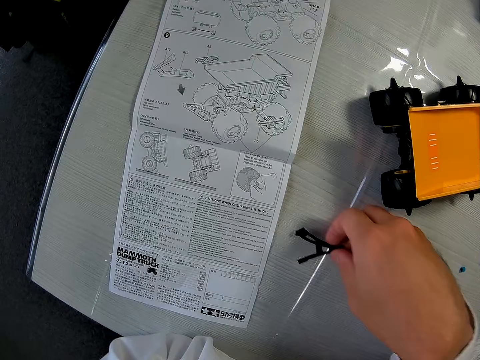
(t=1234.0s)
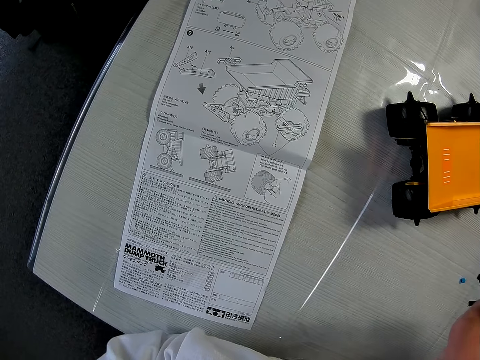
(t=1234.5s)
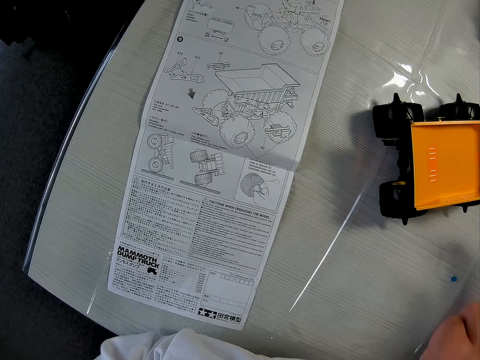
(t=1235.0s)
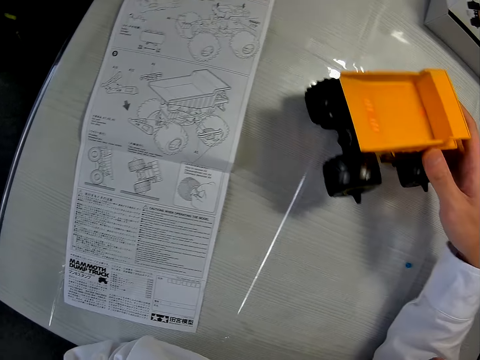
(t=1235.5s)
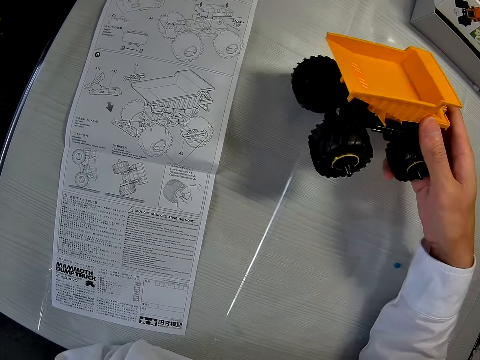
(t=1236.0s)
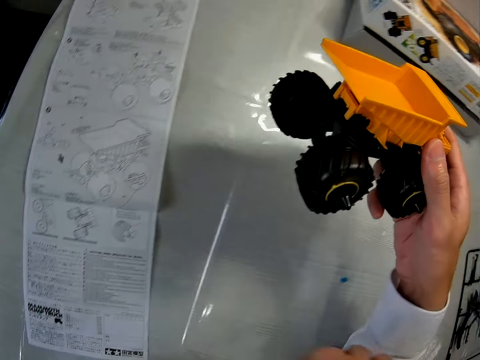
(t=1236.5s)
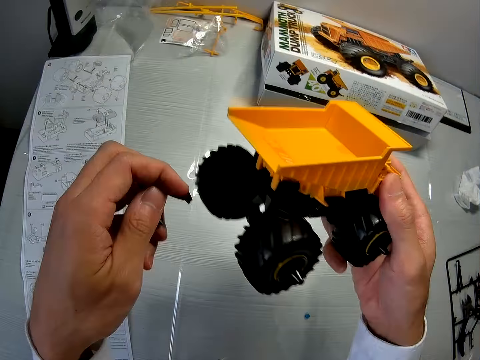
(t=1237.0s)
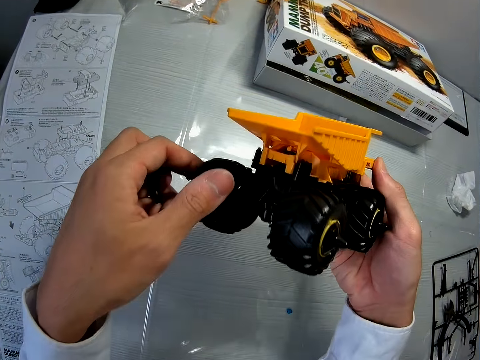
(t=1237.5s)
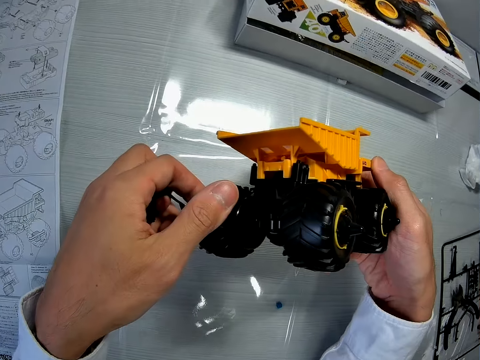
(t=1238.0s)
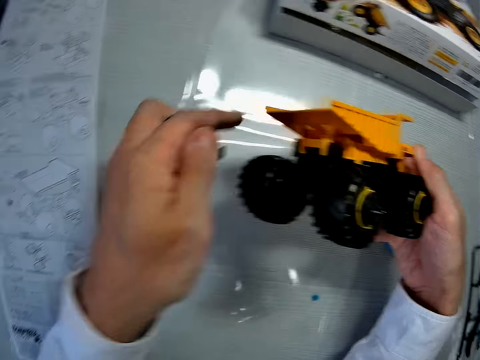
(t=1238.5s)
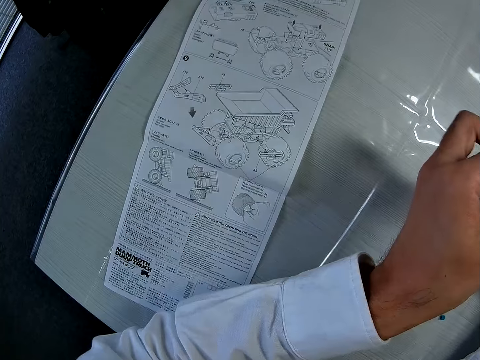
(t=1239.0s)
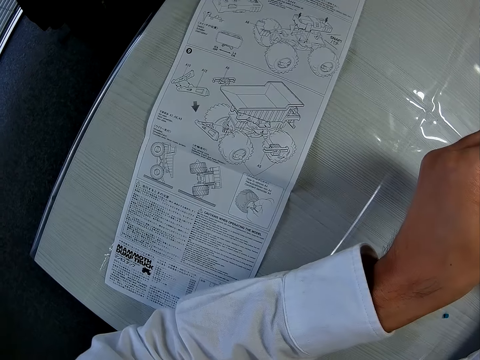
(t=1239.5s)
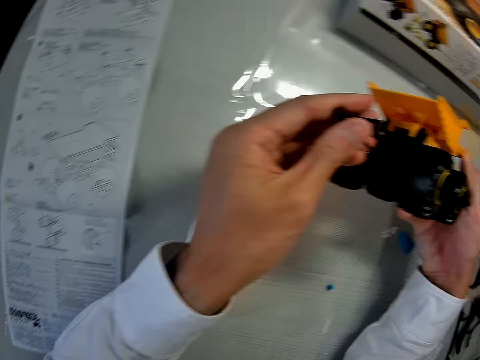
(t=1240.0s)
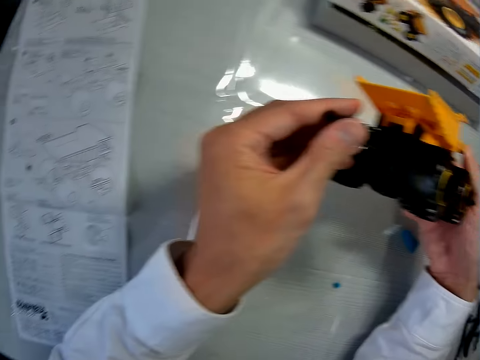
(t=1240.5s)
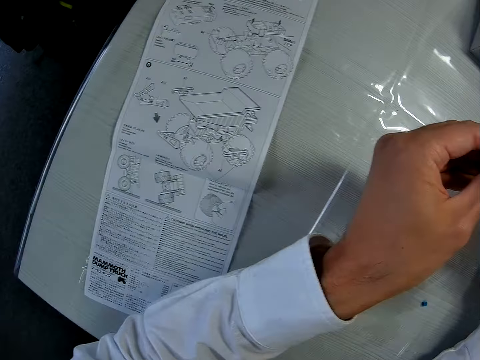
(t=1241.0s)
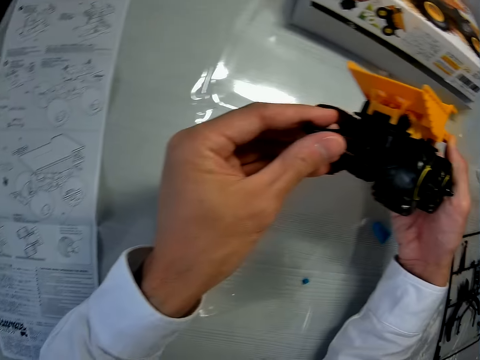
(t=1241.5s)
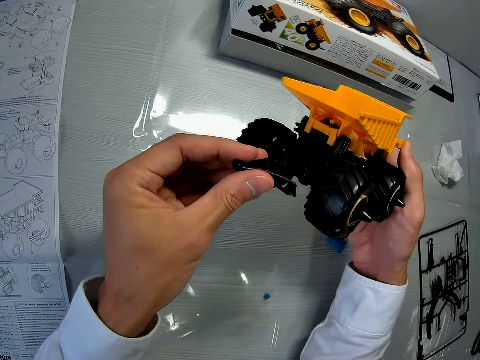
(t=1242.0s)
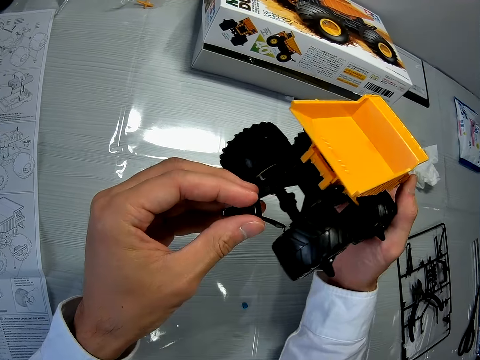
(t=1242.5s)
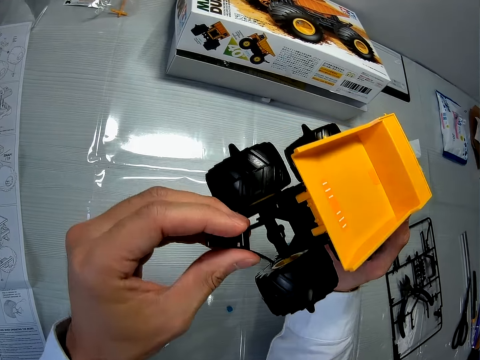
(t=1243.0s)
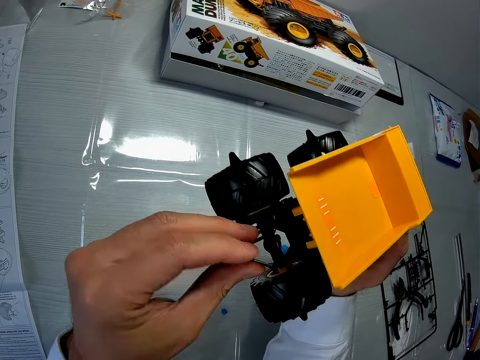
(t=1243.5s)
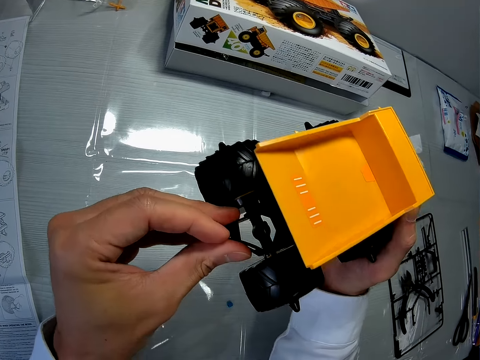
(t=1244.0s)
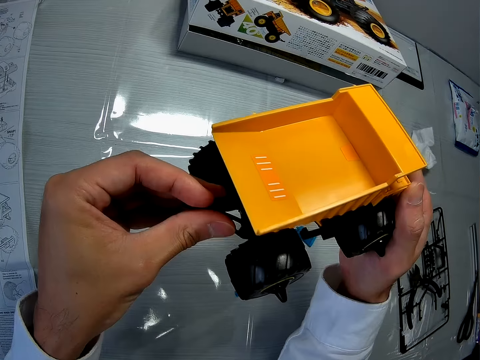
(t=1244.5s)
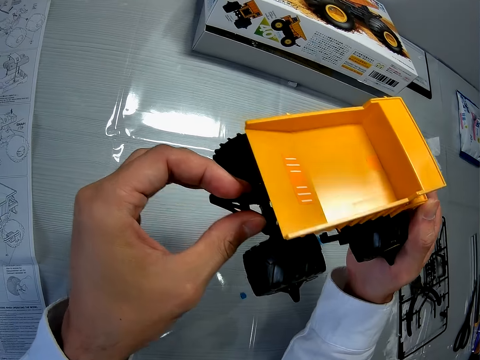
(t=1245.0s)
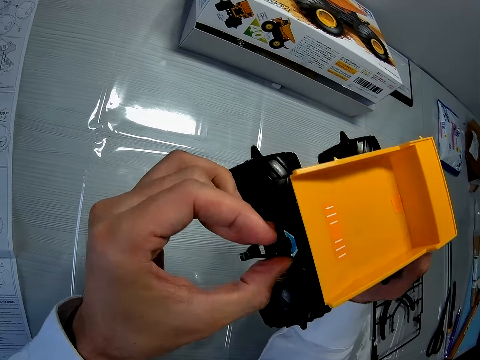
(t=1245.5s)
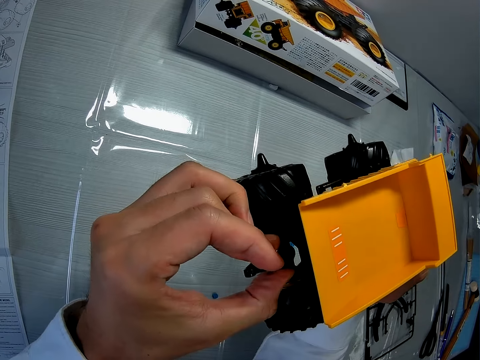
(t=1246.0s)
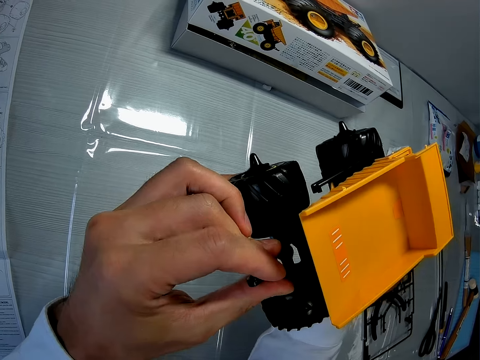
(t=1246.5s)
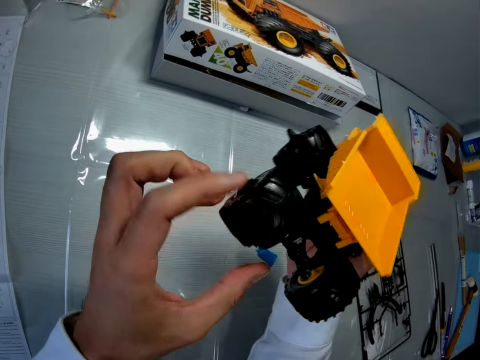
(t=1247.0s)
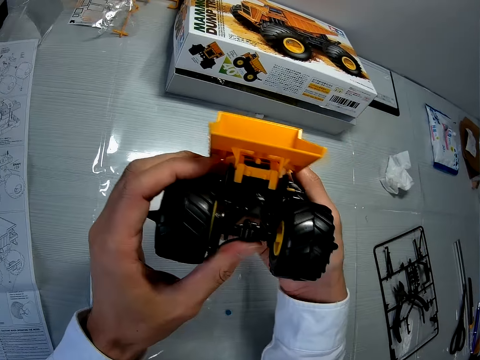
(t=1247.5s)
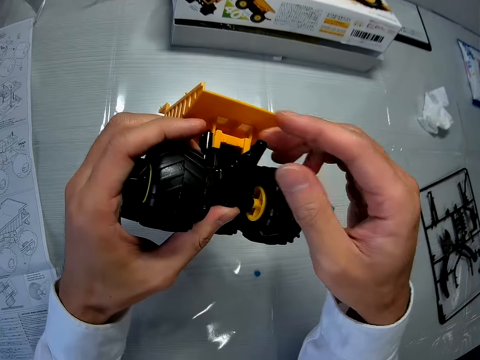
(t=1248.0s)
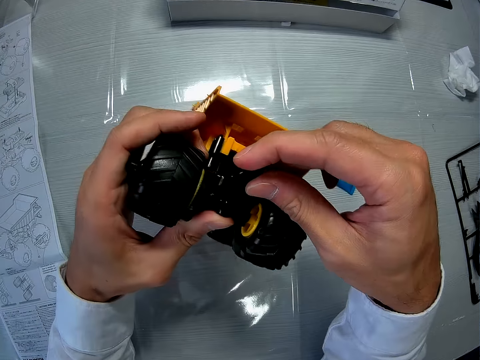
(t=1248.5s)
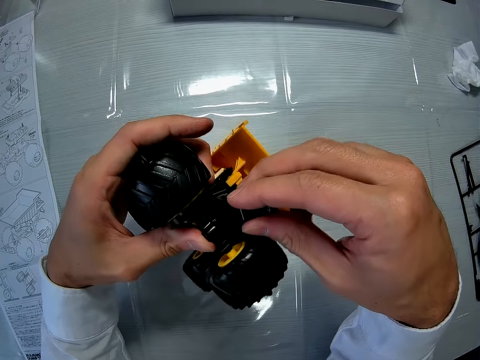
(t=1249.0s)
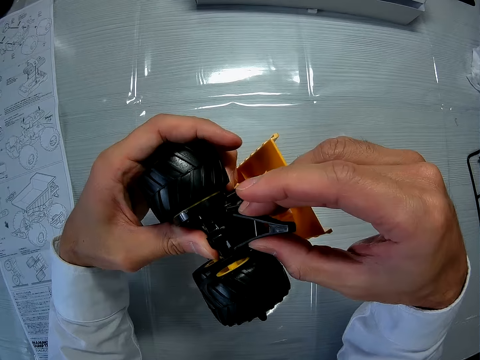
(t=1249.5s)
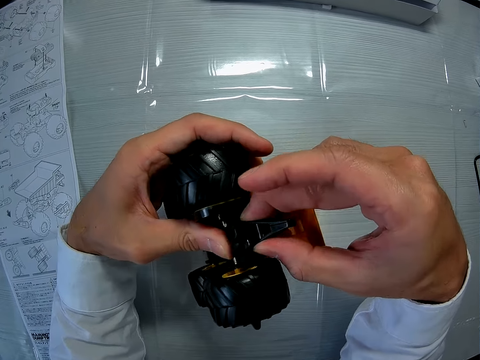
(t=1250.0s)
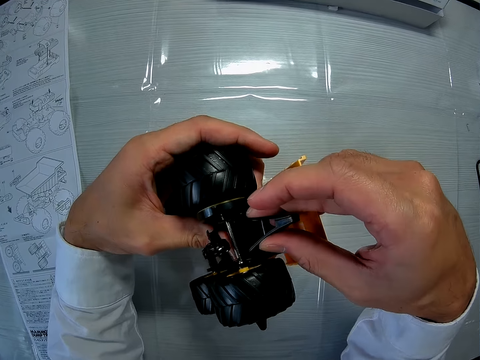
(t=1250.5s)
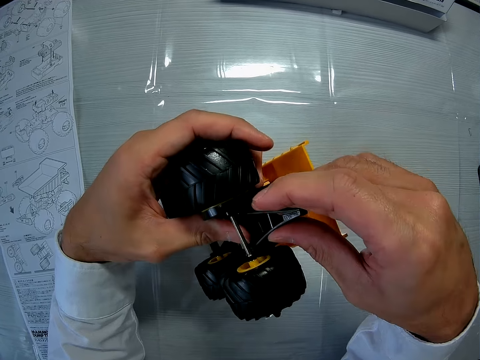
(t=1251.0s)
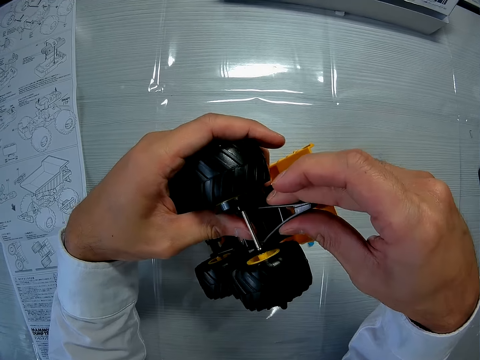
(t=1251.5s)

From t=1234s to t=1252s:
The camera wearer picks up a piece from the table with his right hand. He picks up the toy car from the table with his right hand. He holds the toy car with both hands. He fixes the piece in his left hand to the toy car in his right hand. He turns the truck. He holds the toy car in his left hand. He tightens the piece to the car with his right hand.

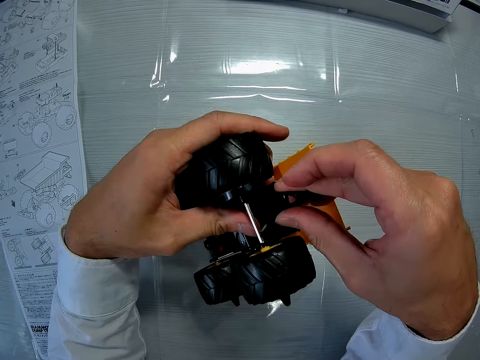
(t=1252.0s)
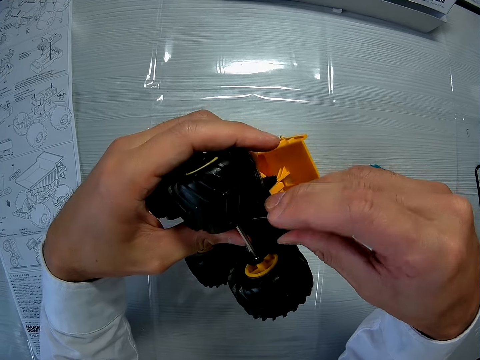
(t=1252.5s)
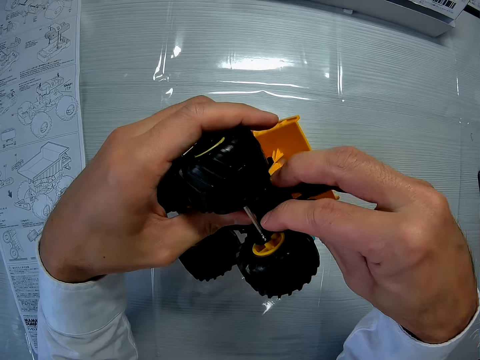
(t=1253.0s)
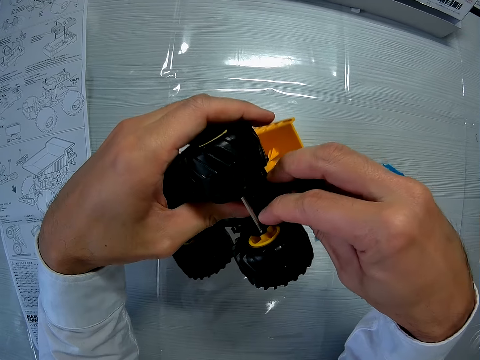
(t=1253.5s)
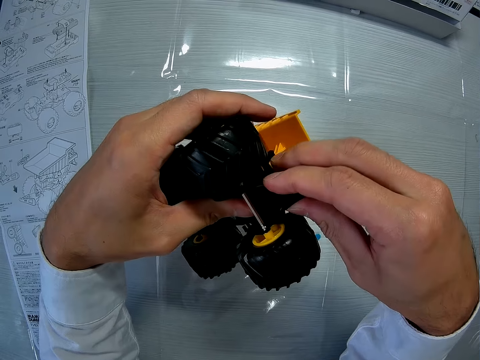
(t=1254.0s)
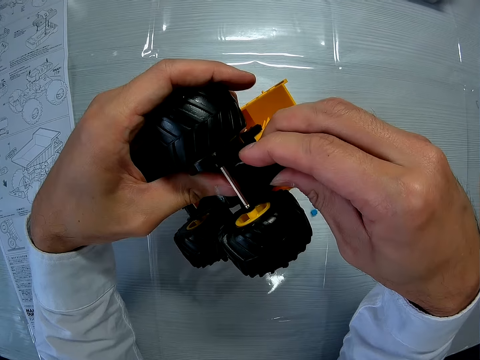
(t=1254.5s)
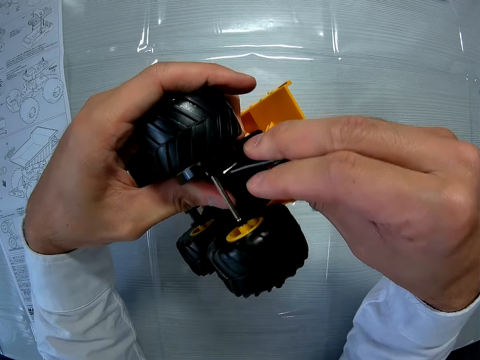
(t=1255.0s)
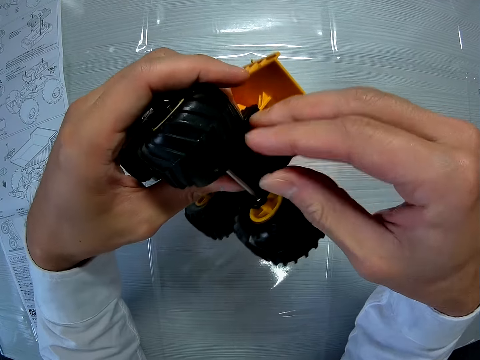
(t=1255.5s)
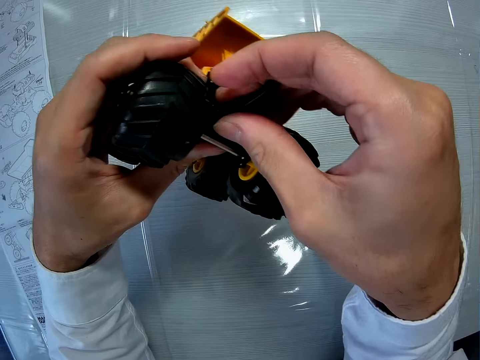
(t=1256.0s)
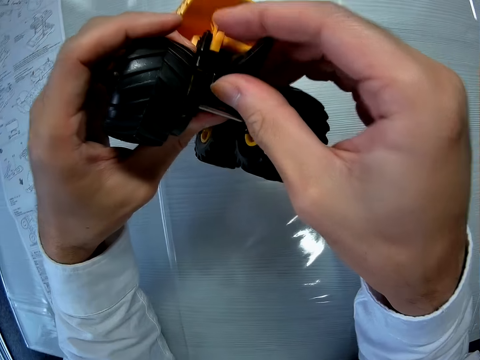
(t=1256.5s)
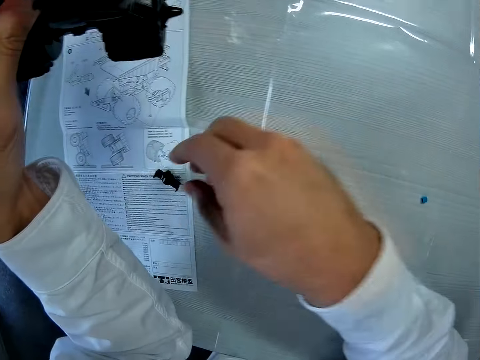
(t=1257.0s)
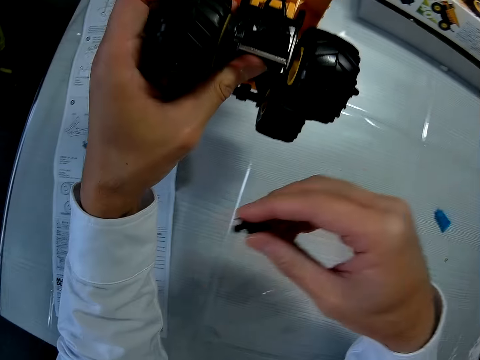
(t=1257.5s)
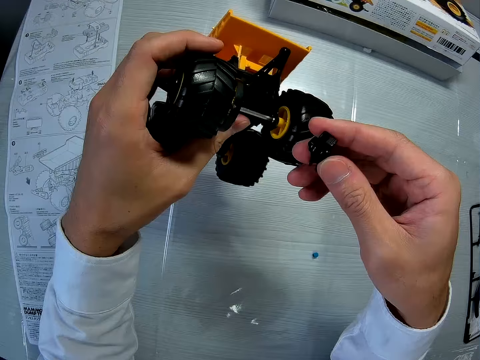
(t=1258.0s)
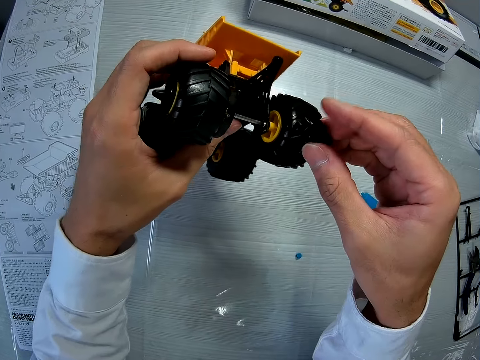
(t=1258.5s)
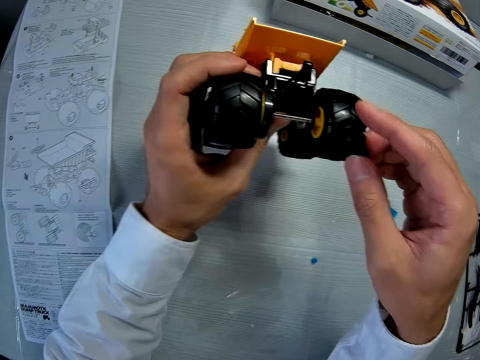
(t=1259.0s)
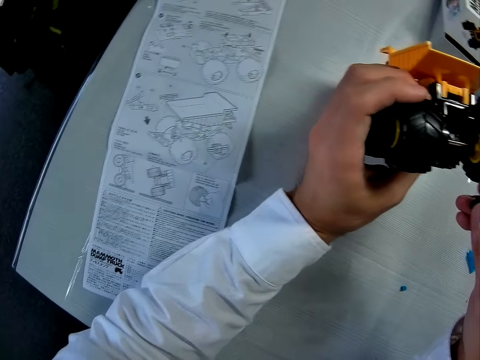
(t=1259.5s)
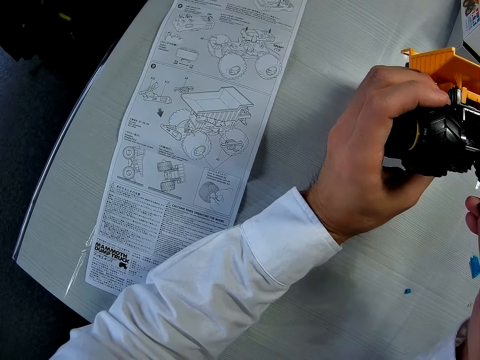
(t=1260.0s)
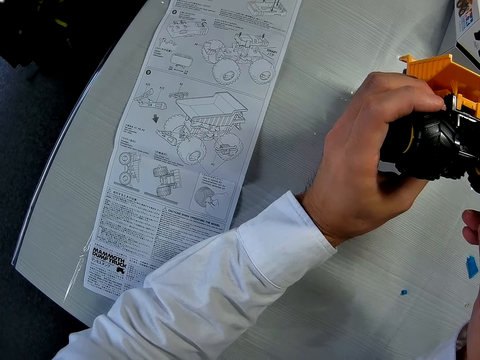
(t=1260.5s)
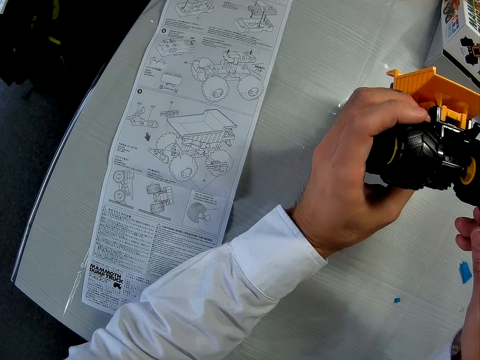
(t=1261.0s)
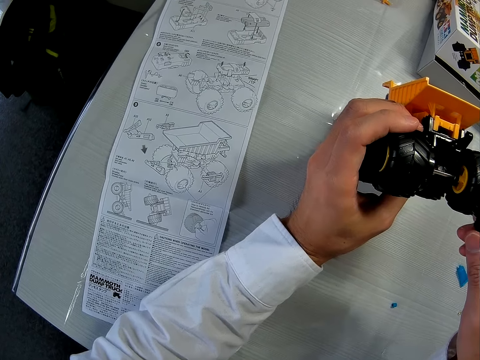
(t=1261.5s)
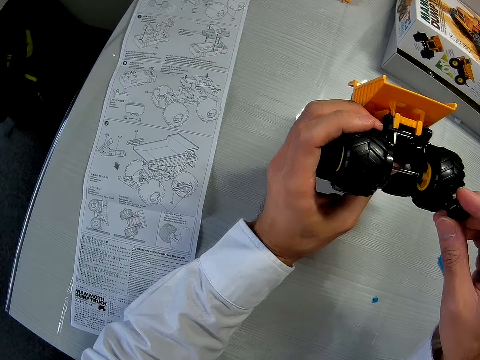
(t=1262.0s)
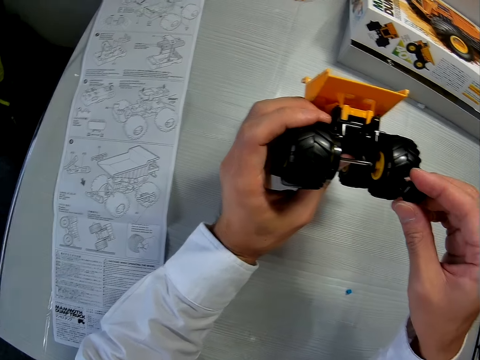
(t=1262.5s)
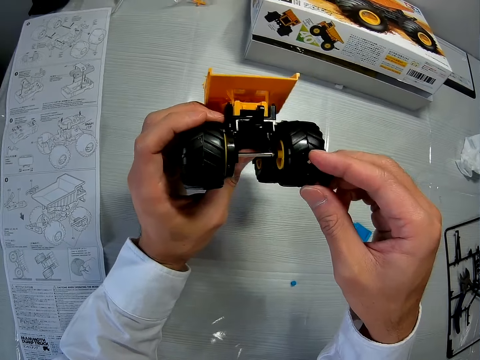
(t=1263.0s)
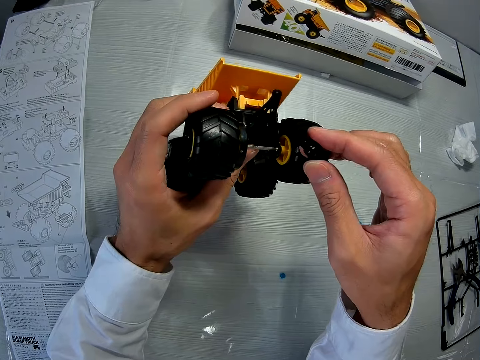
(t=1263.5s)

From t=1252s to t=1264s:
The camera wearer picks up a piece from the table with his right hand. He stares at the blueprint on the table.
